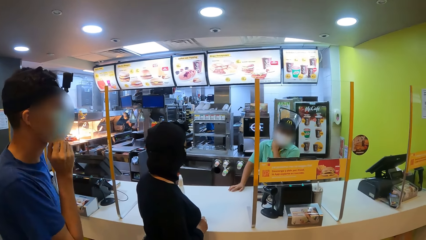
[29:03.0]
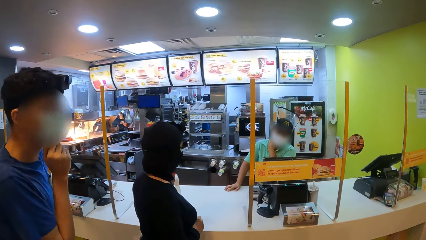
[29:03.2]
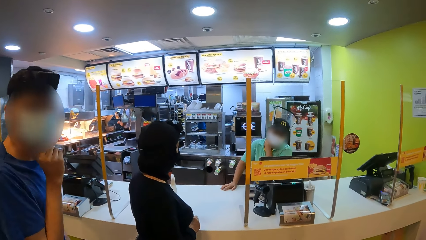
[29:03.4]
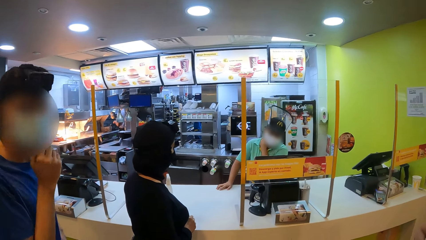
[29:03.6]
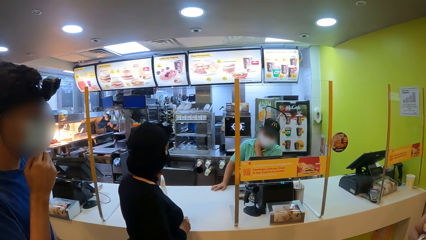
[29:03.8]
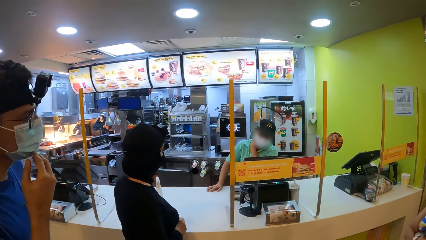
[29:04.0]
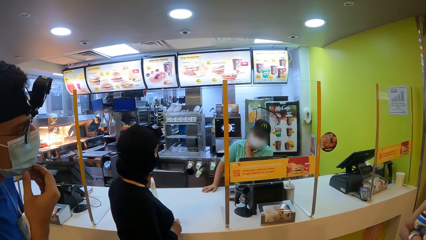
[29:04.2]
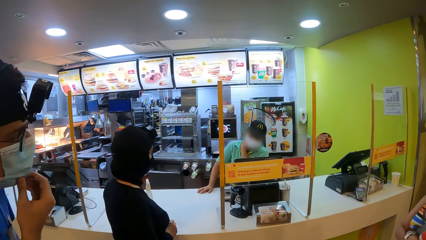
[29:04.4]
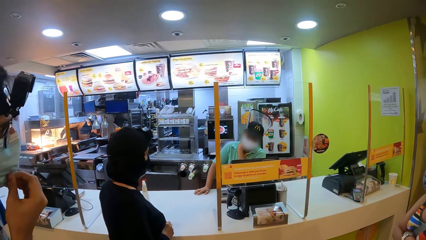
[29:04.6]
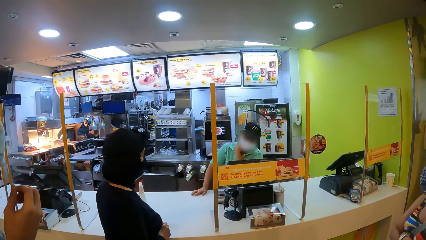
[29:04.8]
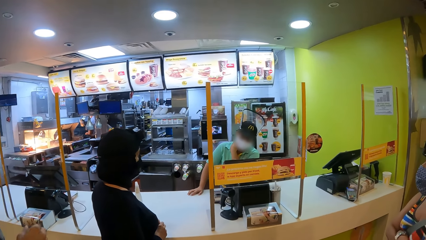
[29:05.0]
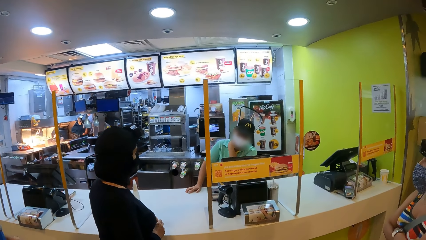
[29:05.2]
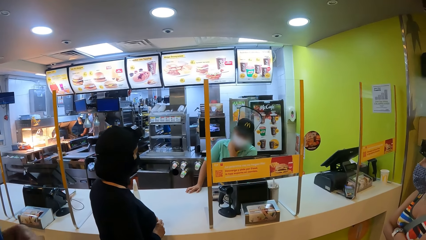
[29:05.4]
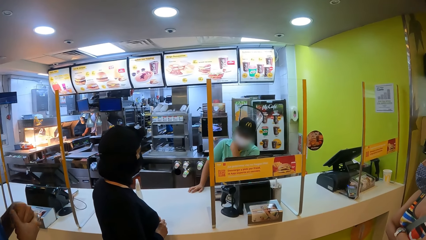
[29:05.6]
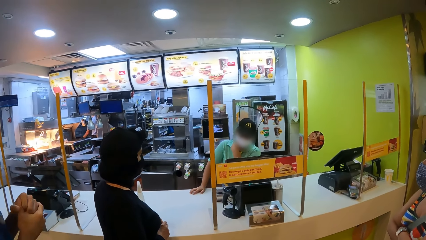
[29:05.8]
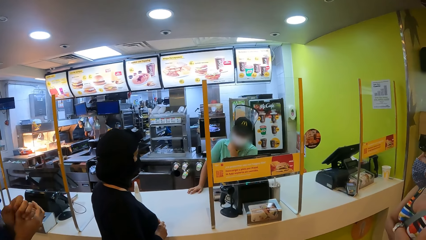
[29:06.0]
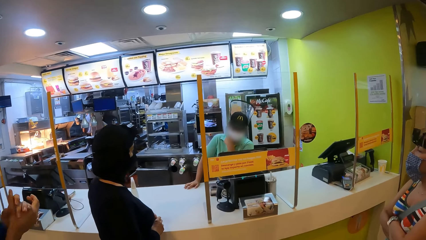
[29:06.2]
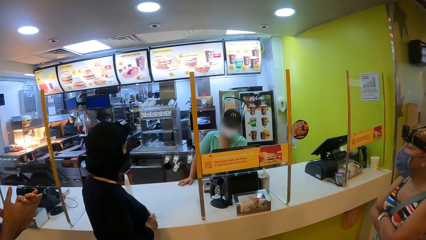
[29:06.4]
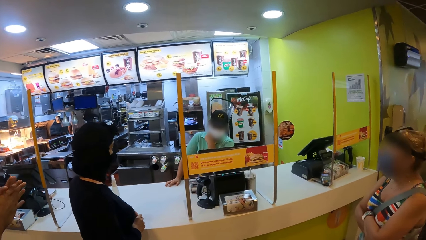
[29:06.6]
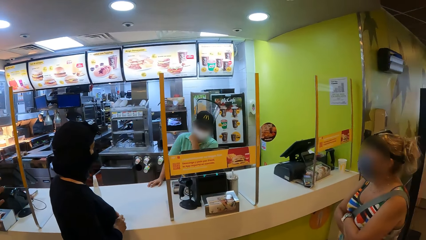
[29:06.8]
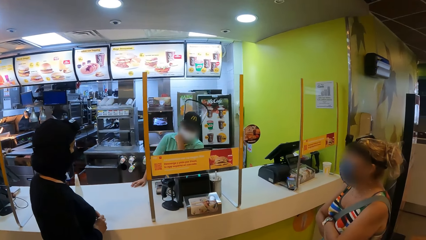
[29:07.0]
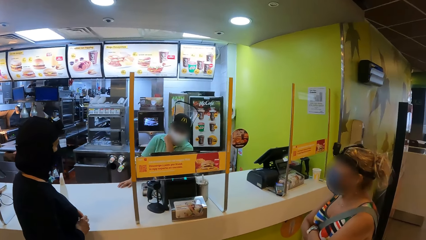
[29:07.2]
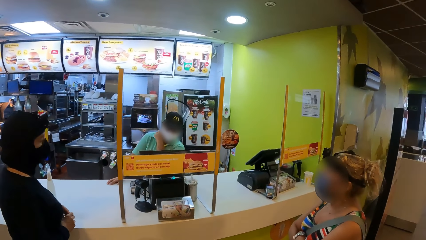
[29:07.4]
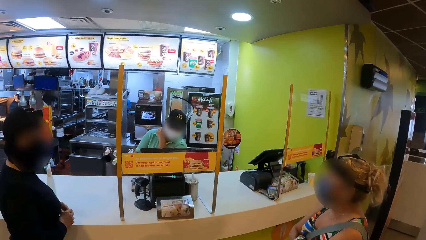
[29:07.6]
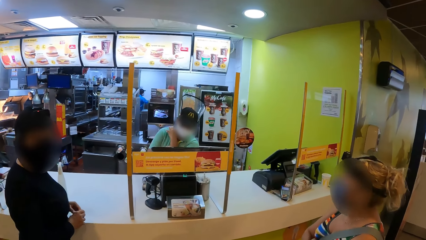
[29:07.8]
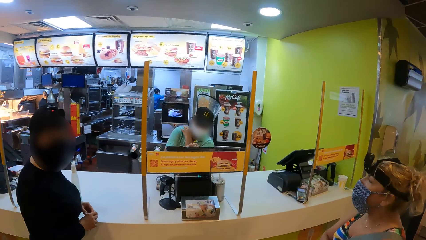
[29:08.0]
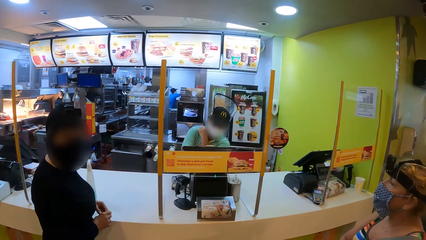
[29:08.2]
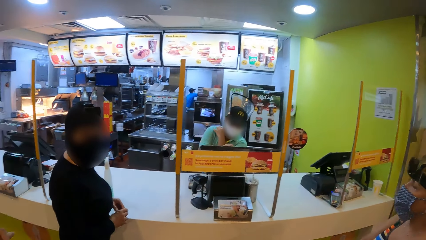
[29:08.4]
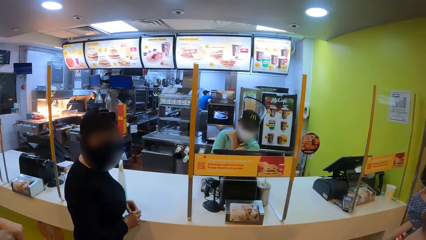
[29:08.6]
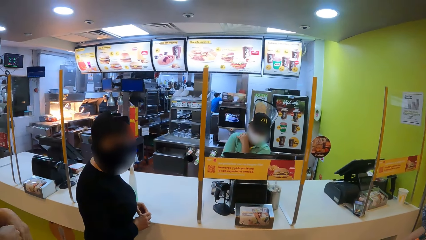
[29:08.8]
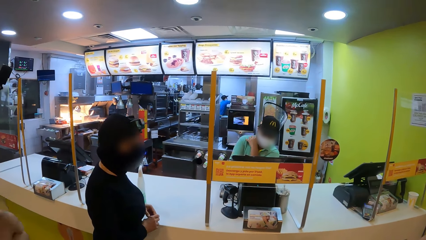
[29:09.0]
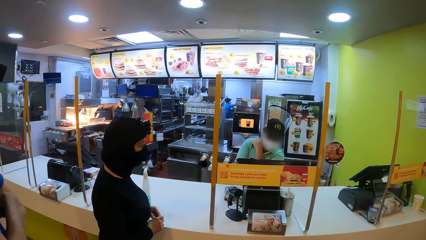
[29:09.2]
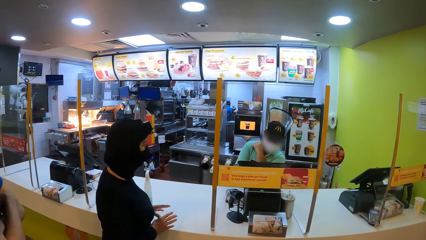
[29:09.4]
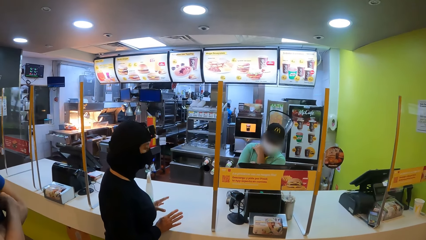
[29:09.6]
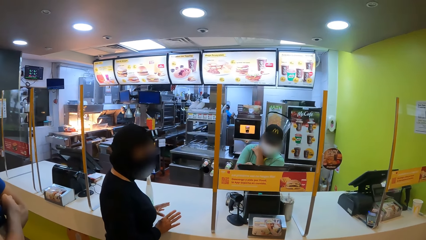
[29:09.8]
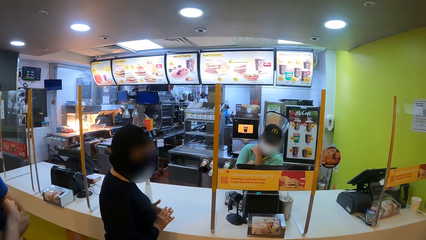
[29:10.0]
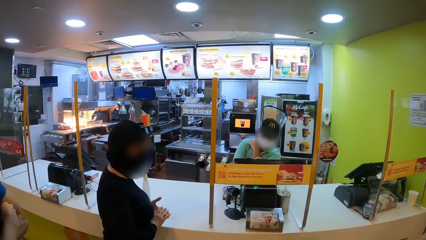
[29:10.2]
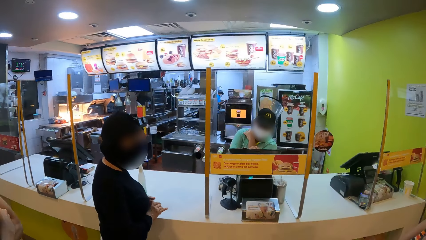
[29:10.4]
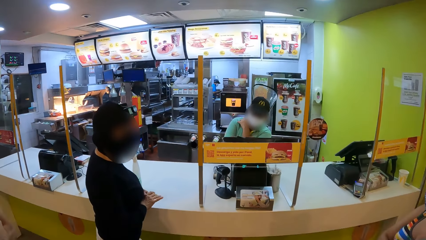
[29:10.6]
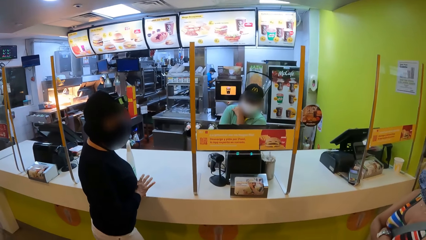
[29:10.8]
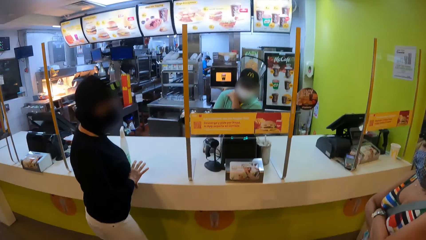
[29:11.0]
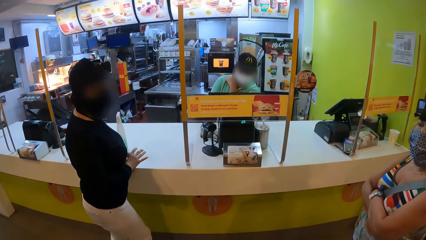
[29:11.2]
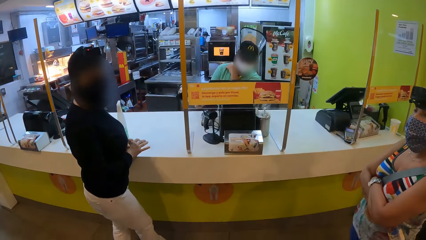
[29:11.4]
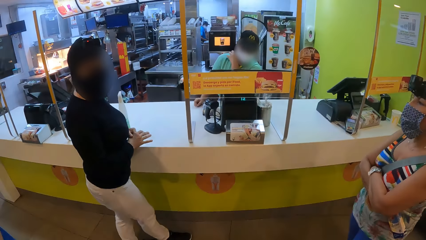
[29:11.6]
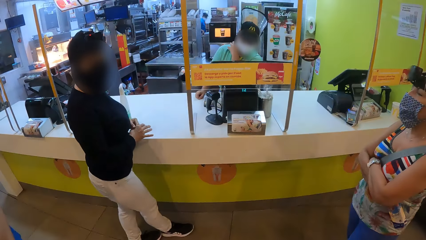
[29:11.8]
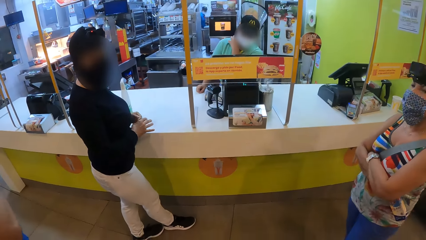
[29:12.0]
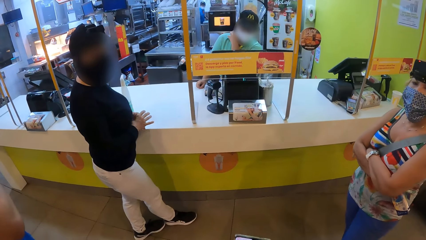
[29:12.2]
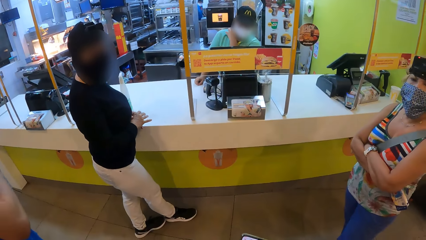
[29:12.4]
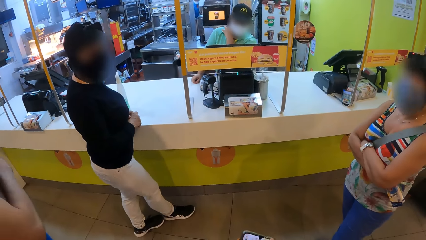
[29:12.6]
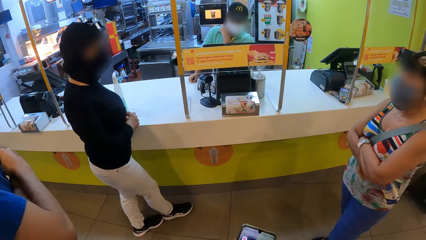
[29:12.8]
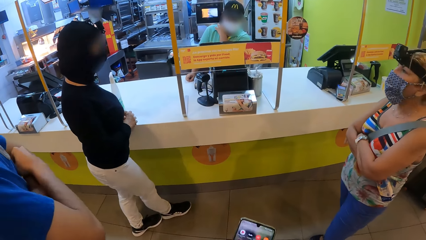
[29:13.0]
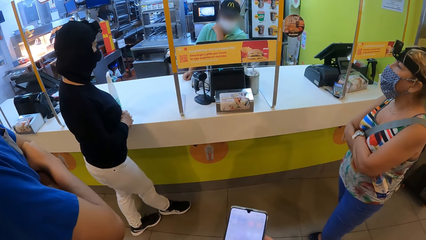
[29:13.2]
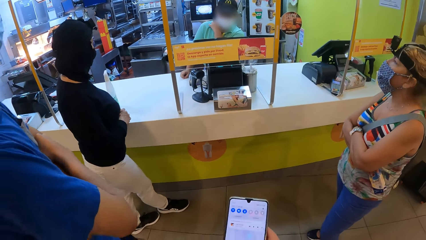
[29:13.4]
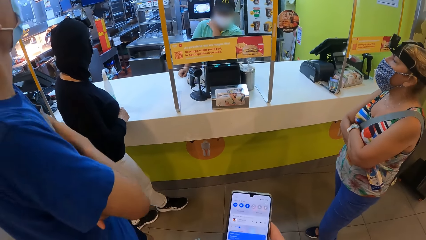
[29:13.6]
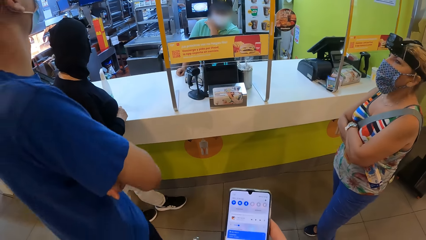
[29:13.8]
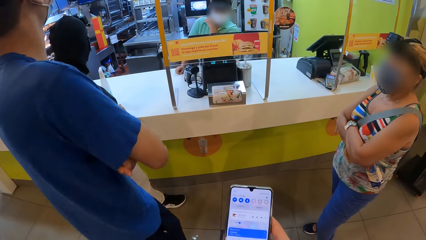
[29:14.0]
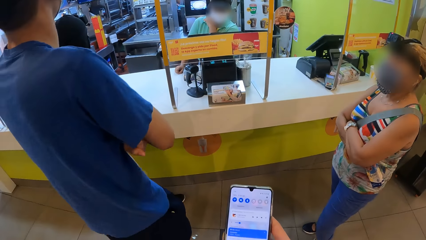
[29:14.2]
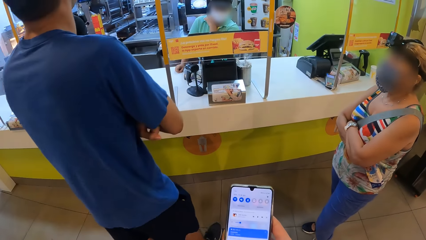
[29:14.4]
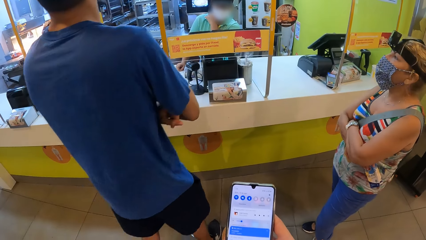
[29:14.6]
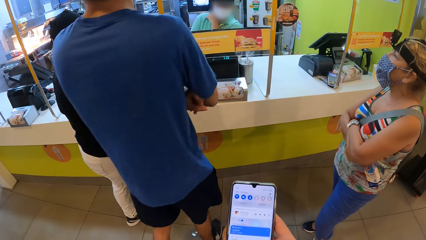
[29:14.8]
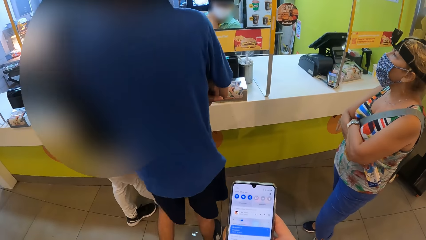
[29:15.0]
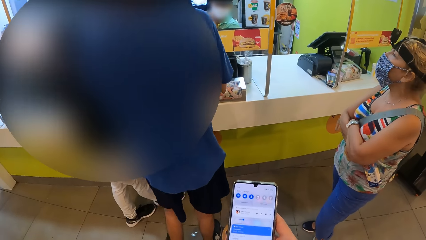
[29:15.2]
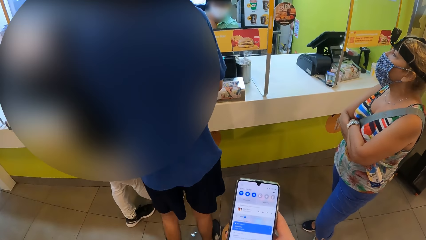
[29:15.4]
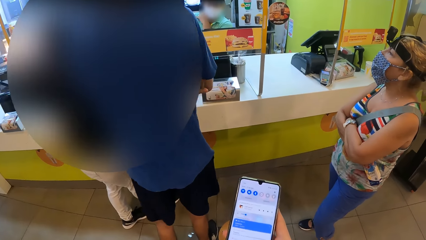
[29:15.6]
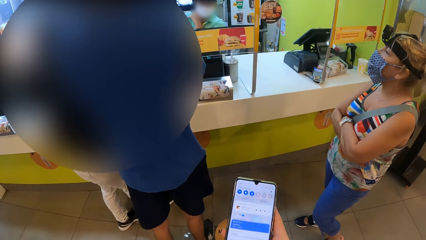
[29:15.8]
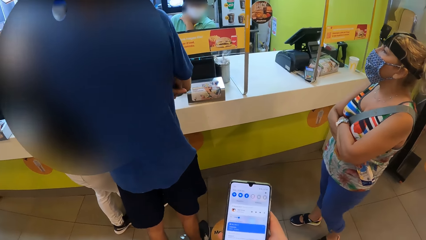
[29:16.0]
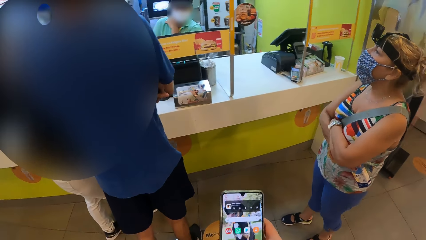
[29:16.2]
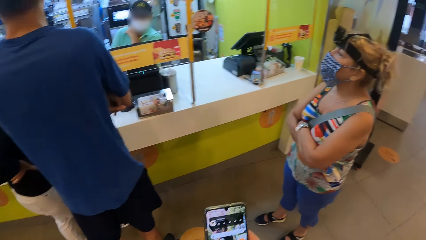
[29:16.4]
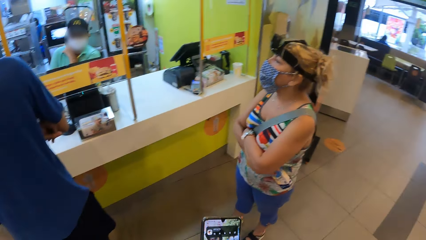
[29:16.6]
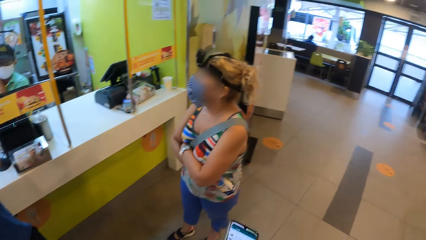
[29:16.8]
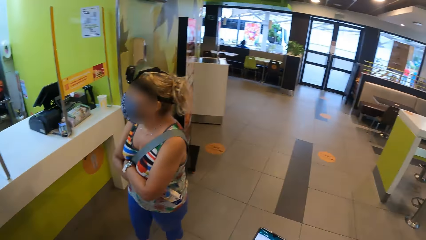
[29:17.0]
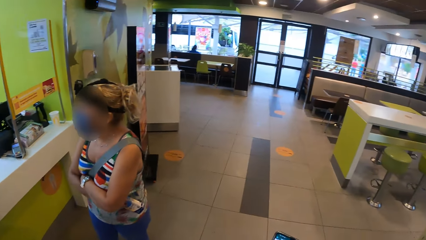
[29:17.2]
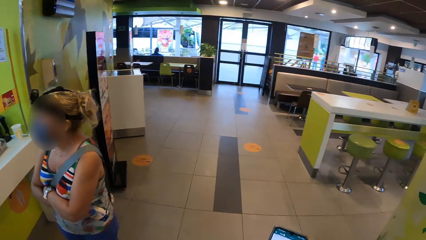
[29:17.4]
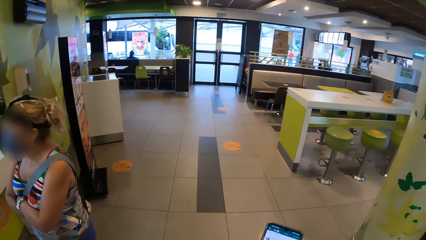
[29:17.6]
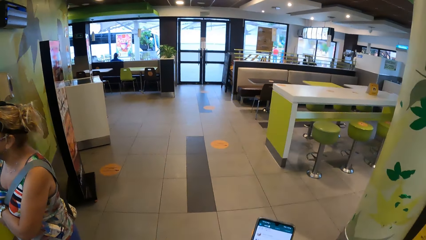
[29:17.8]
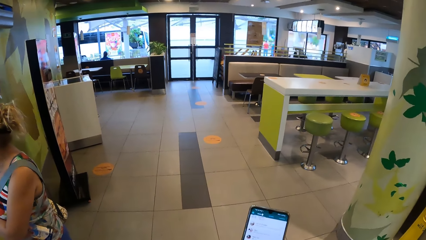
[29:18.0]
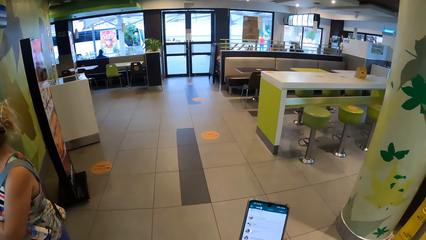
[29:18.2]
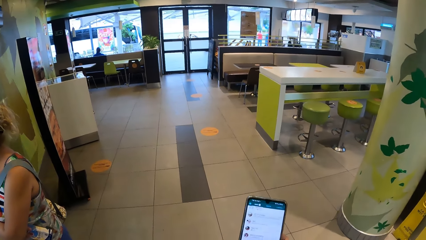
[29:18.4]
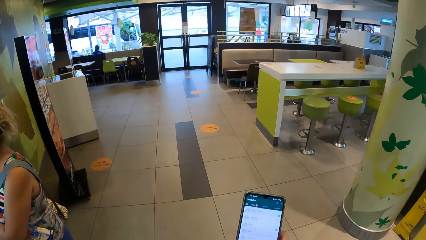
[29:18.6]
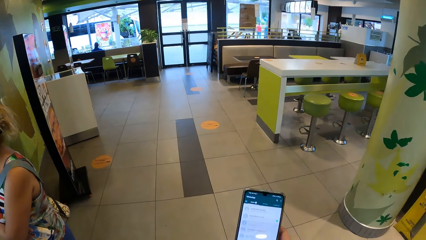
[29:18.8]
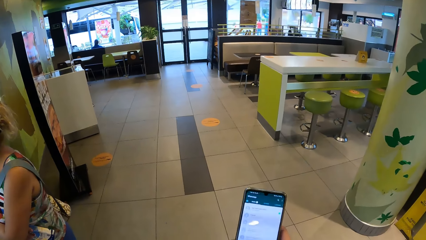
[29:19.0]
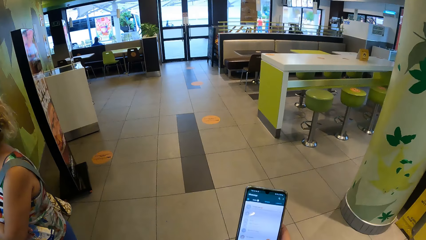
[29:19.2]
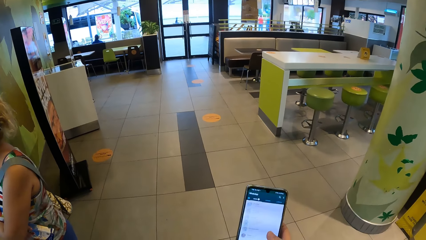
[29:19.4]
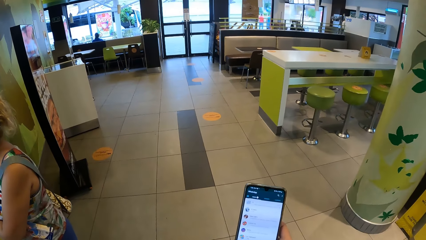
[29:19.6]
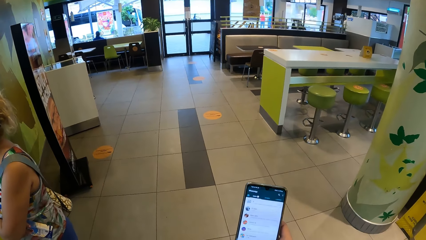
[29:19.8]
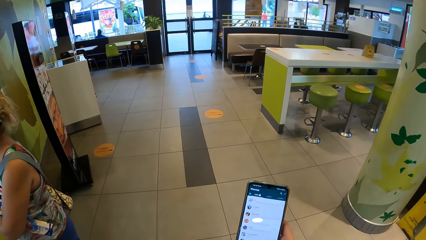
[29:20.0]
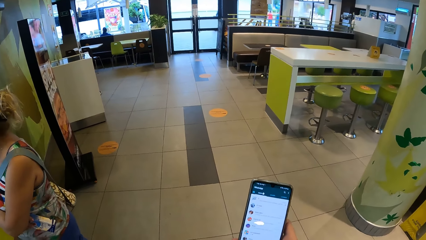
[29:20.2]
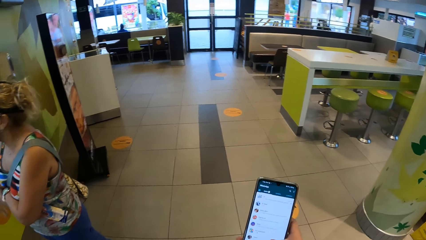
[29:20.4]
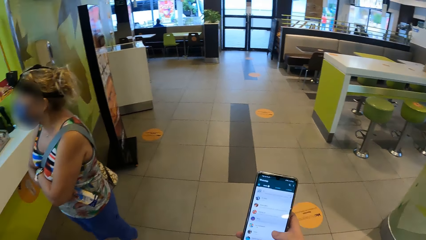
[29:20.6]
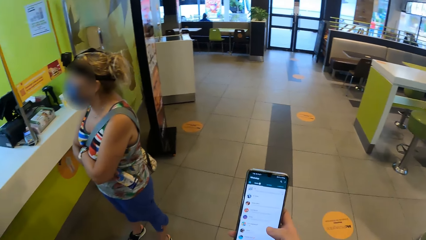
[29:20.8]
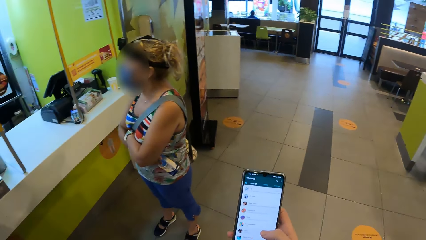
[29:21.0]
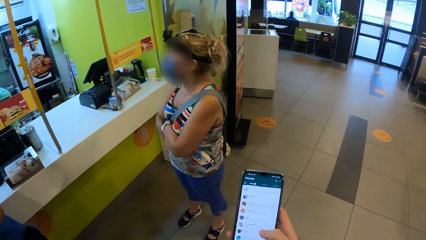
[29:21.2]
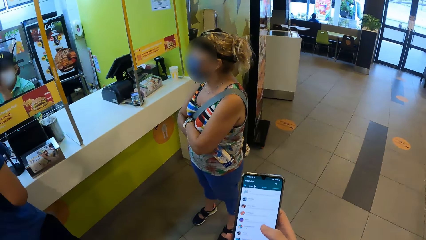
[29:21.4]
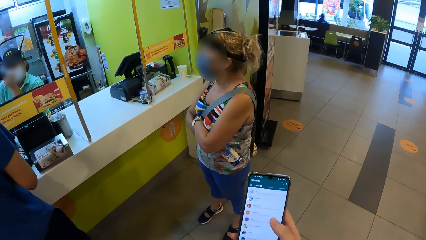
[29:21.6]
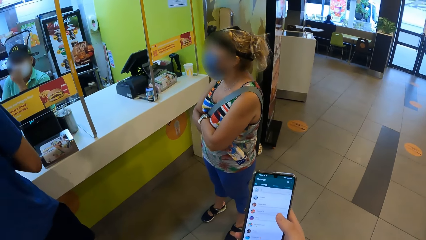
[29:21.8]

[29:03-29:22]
A man puts his hands together. The camera wearer operates the phone. The man moves. The camera wearer dials the phone.
